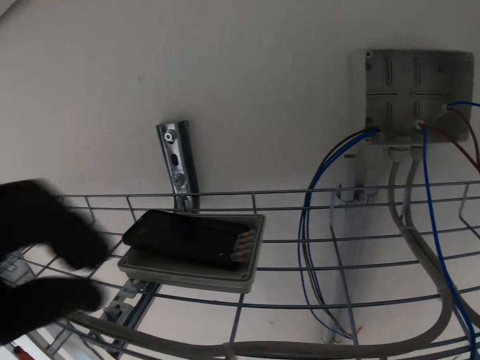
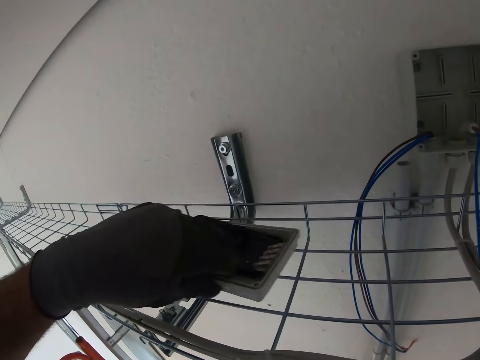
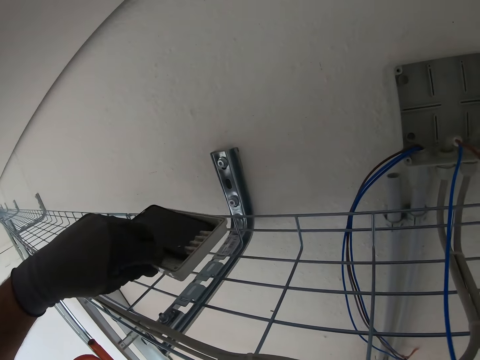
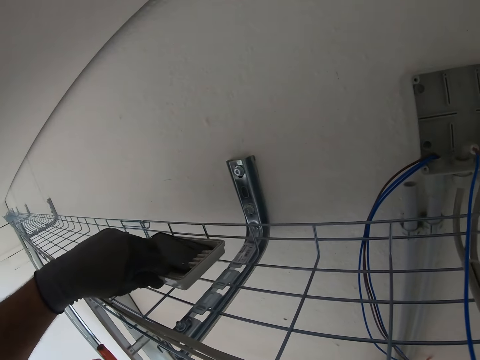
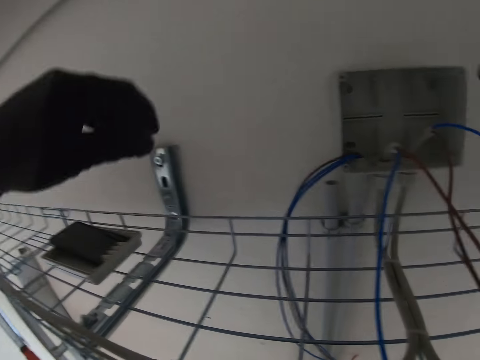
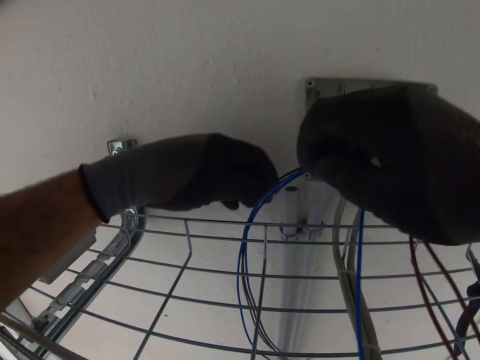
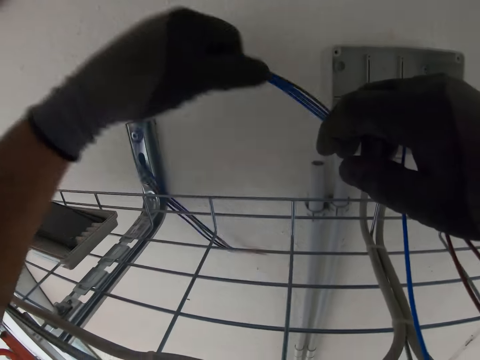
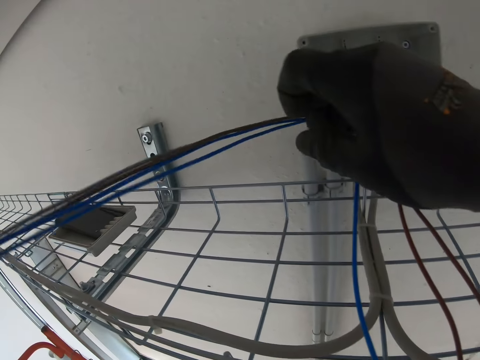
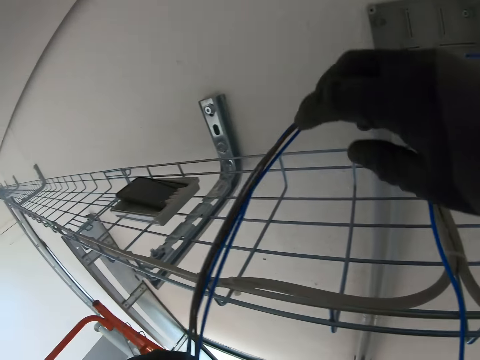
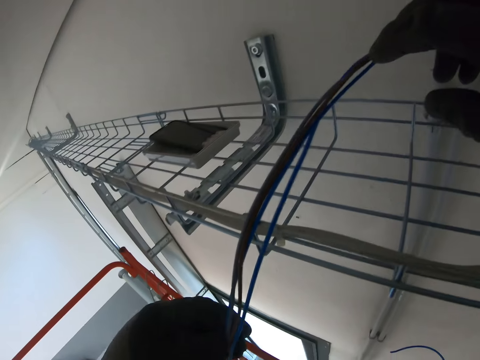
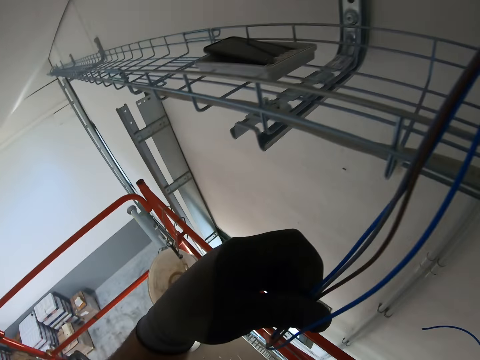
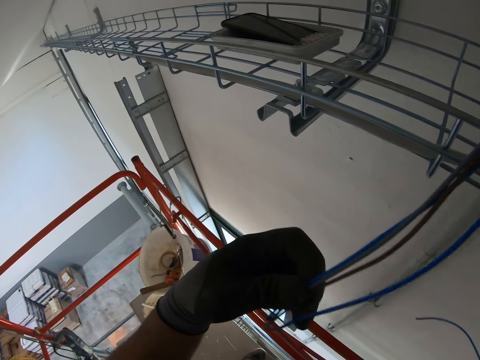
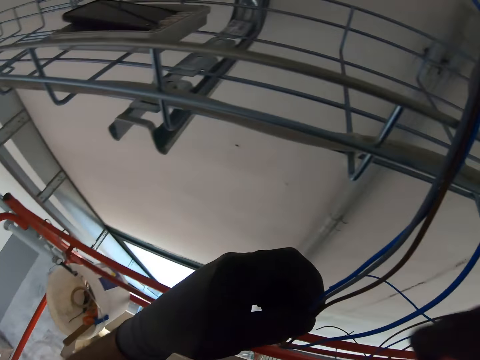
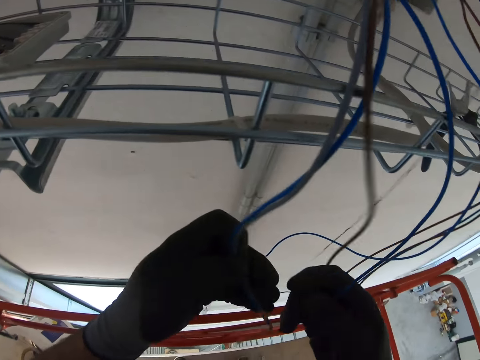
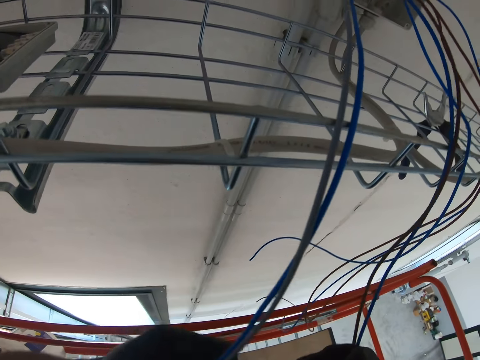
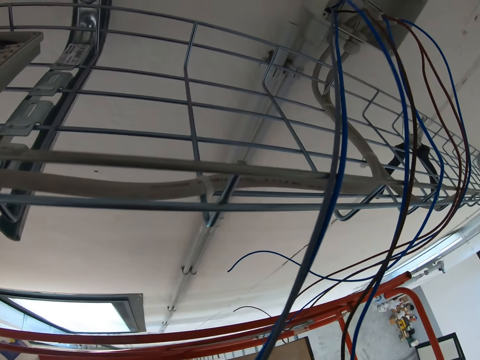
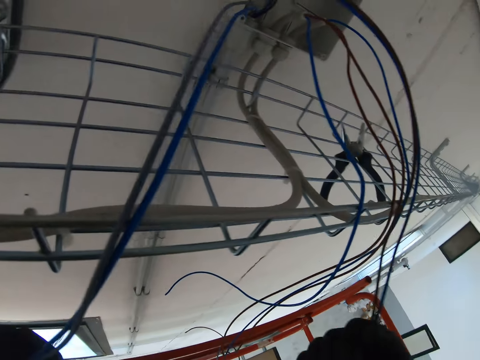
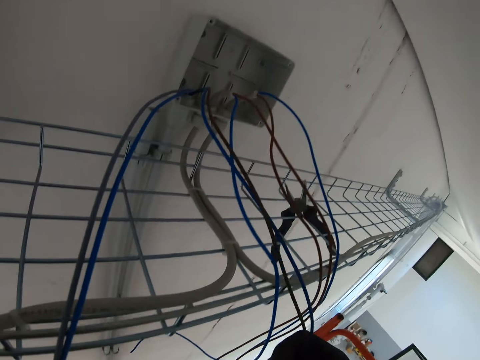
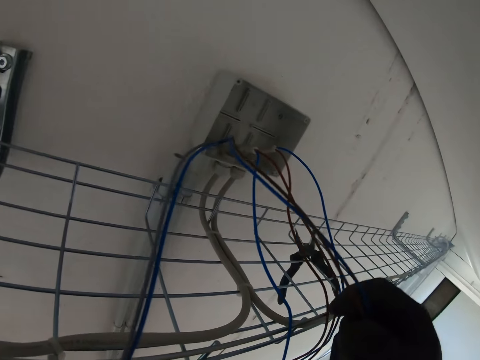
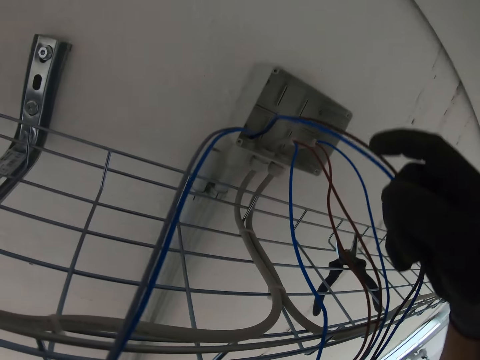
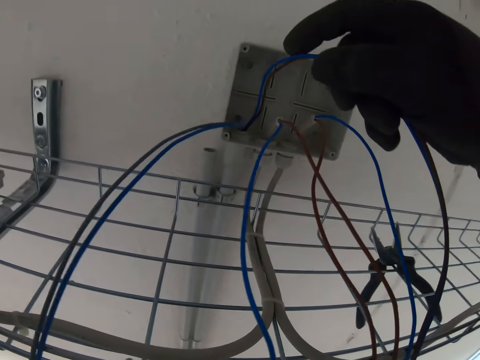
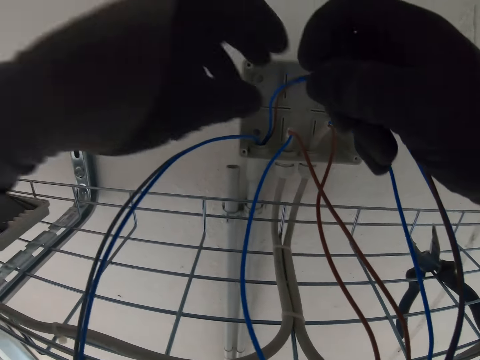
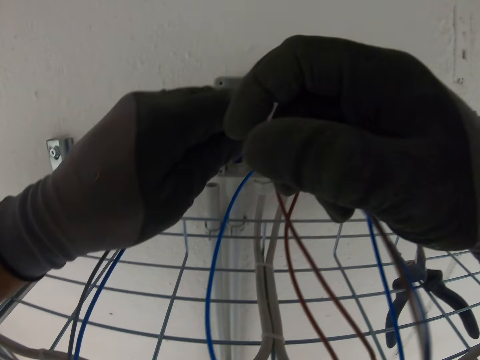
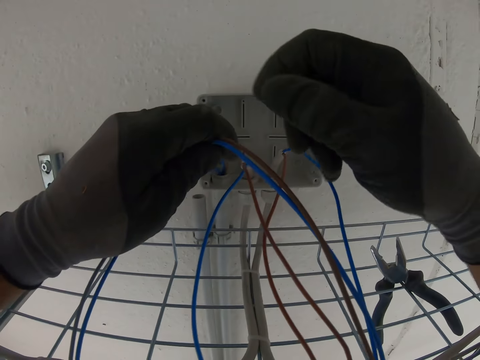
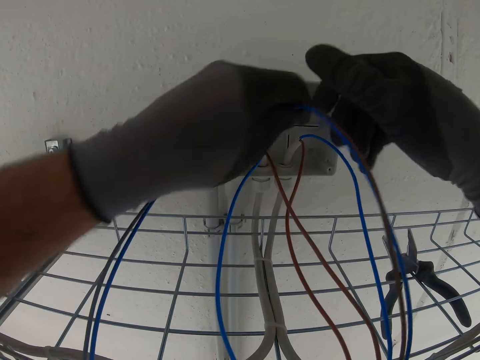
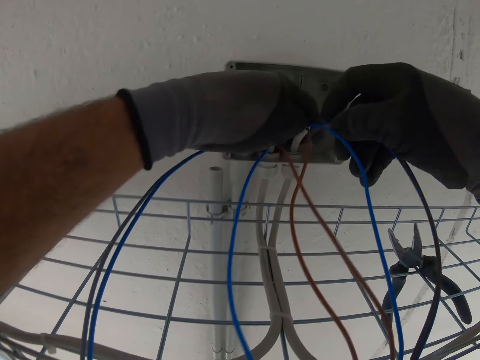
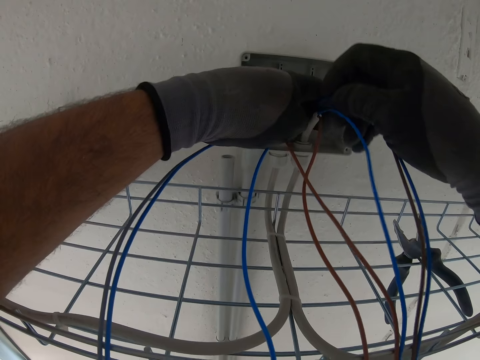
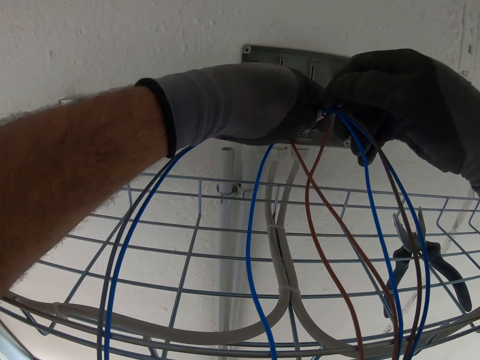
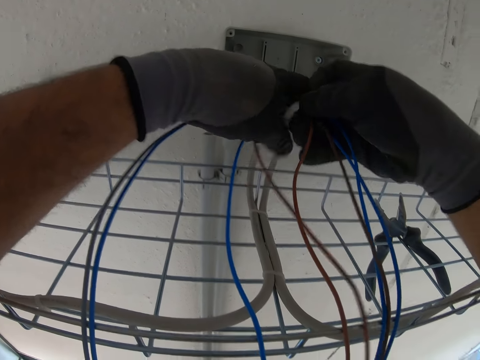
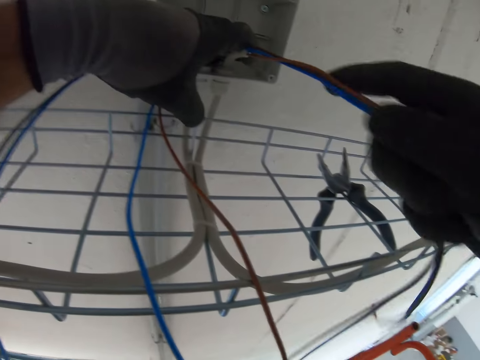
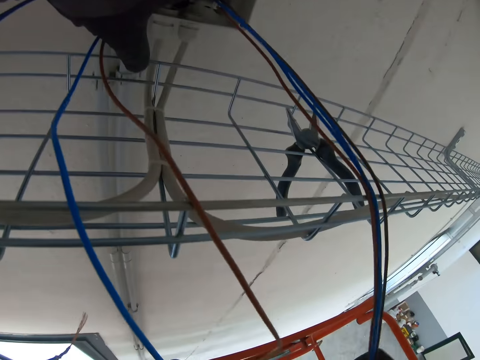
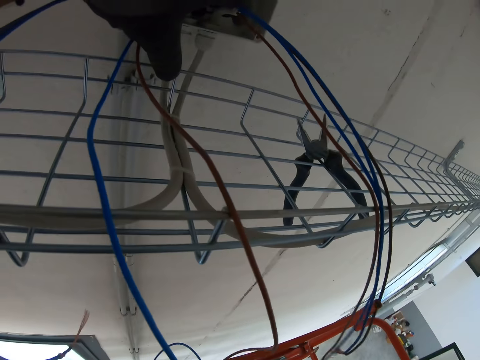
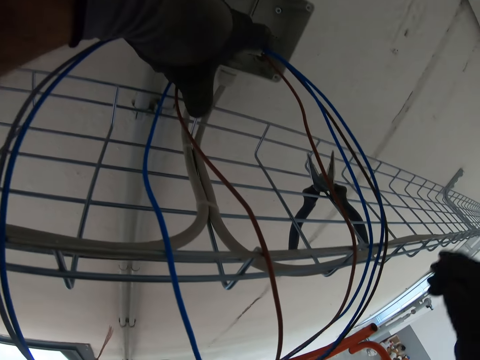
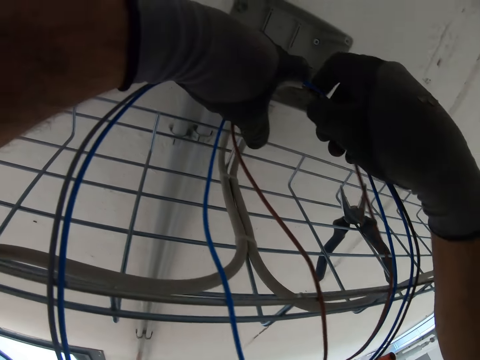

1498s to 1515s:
The camera wearer moves the tray with the phone aside. He pulls the cable with his hand. He separates the cable pair. He holds together the cable pair.

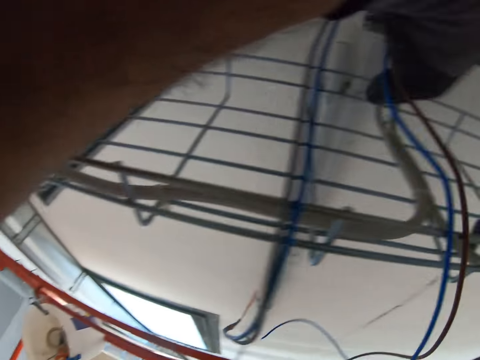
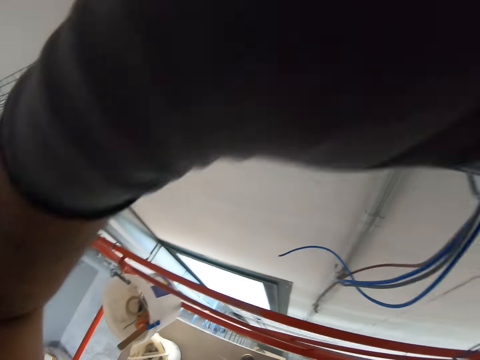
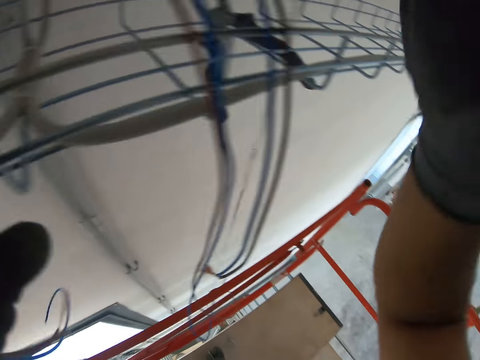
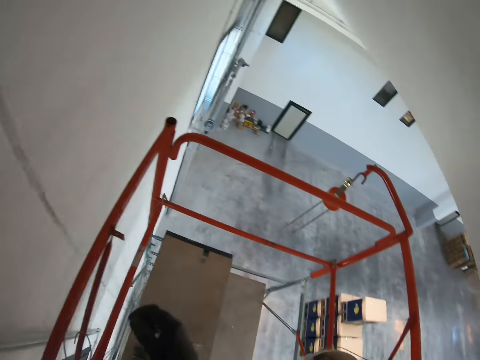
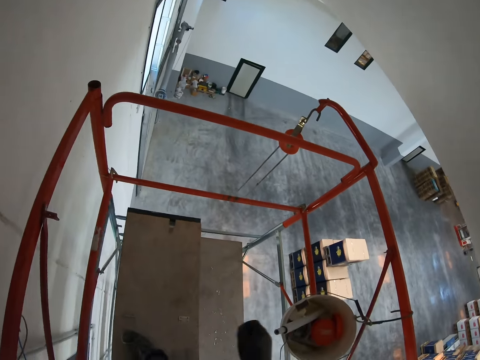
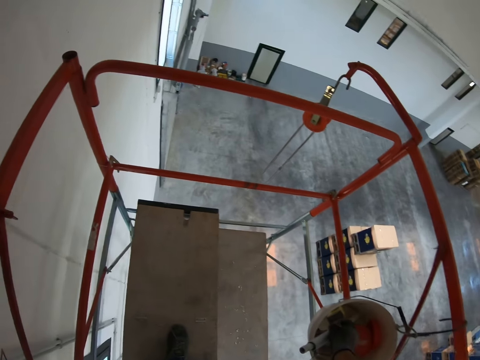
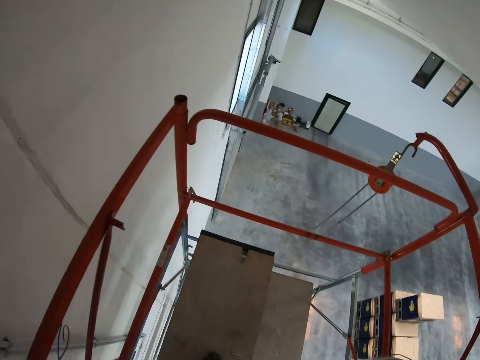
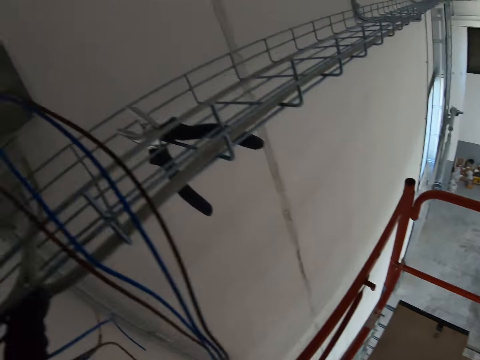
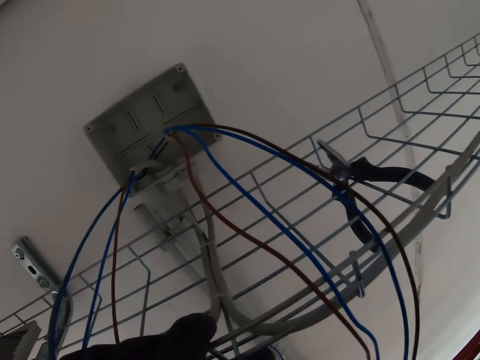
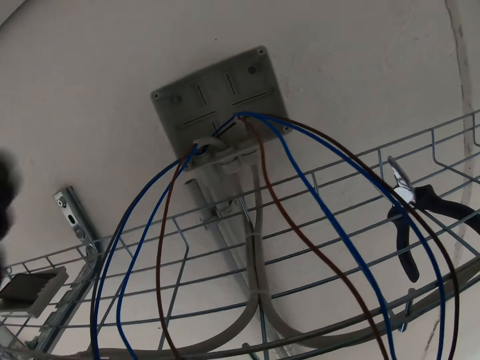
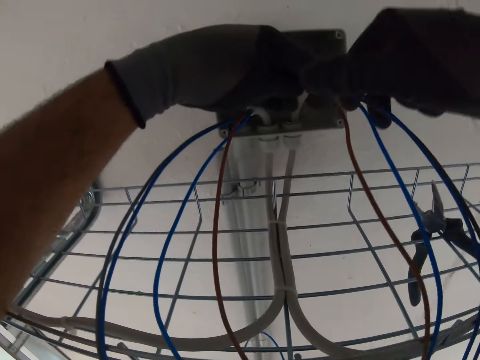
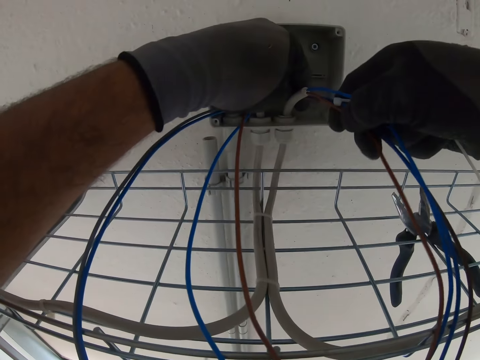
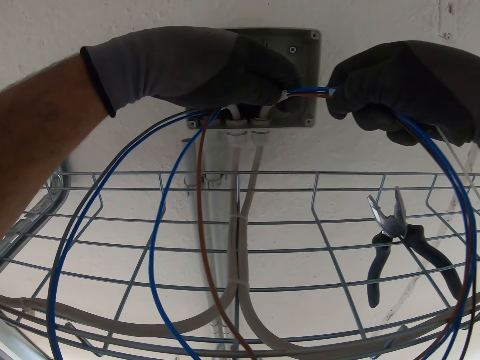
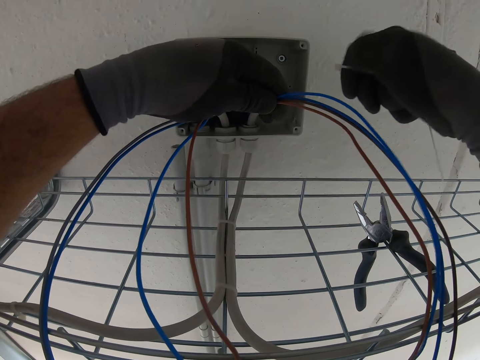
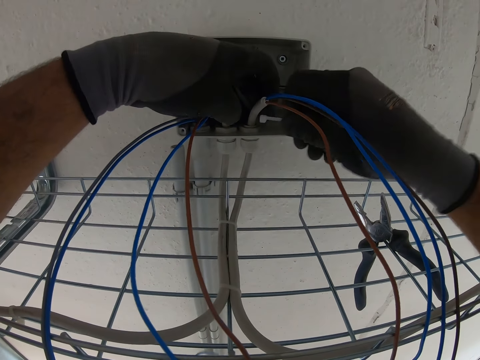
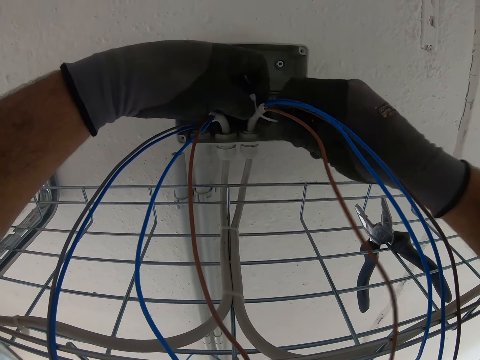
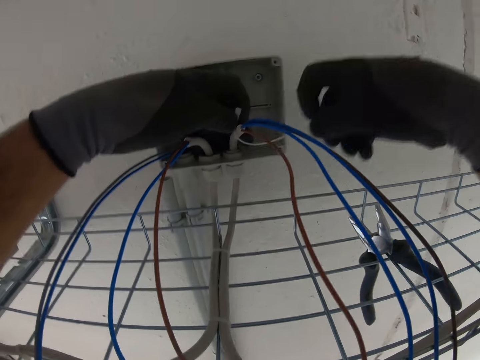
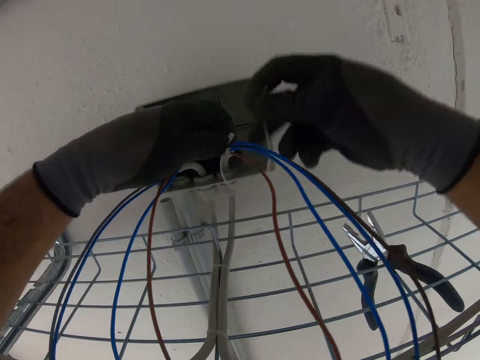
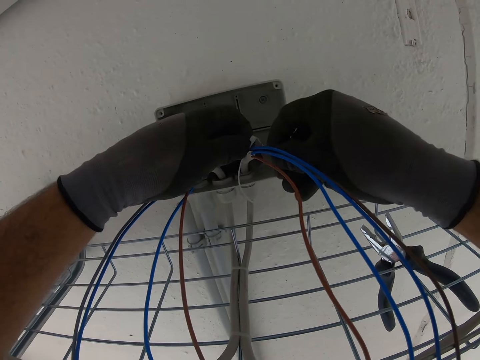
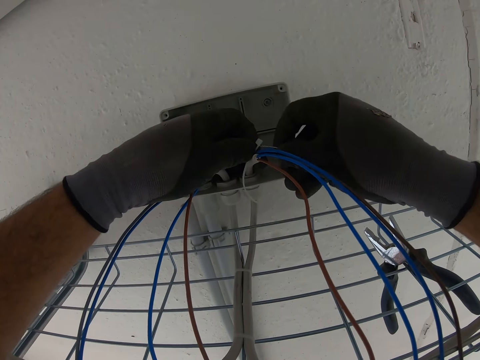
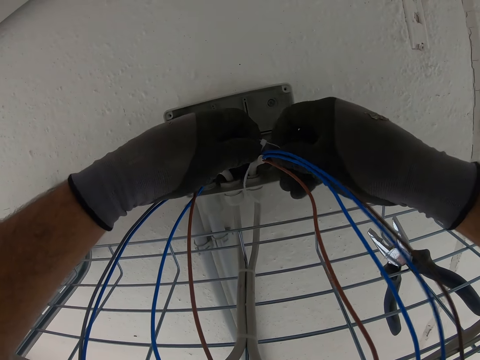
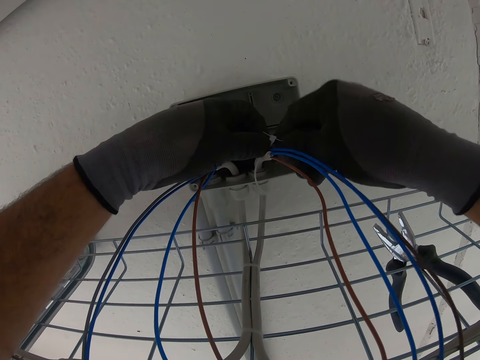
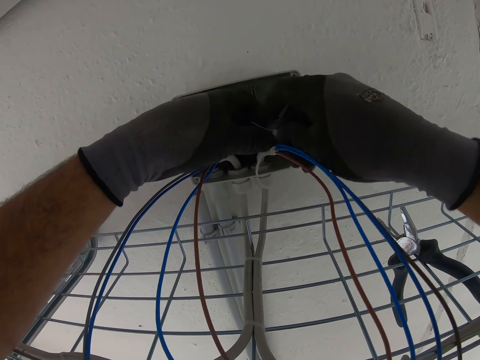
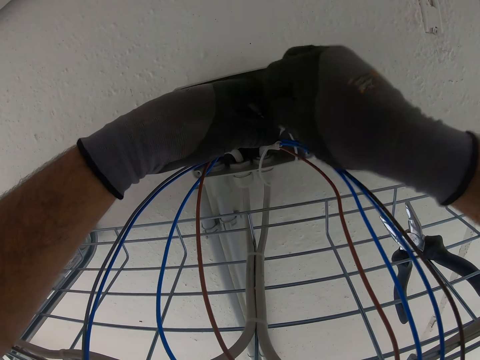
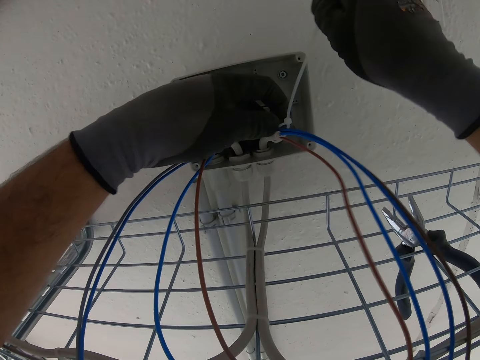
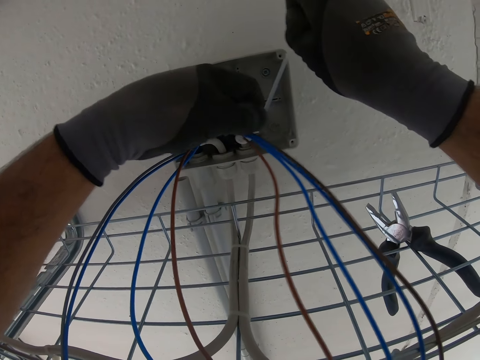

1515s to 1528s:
The camera wearer picks up a cable tie bar. They tie the cable pair with the tie bar.
